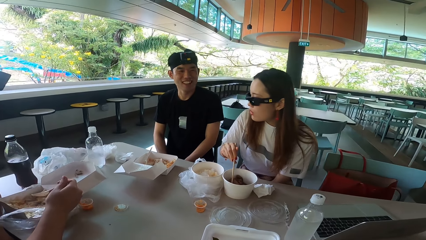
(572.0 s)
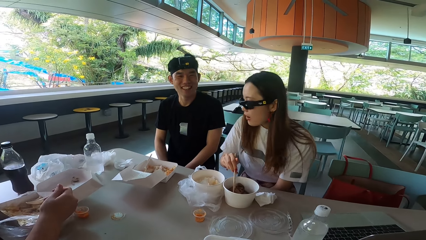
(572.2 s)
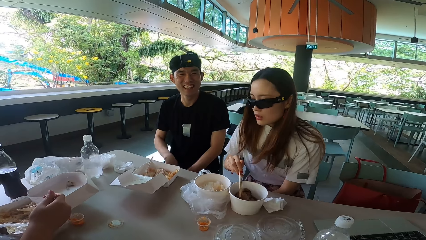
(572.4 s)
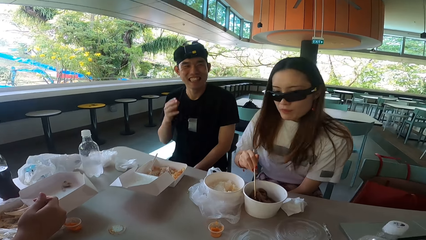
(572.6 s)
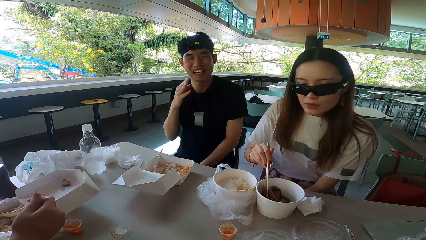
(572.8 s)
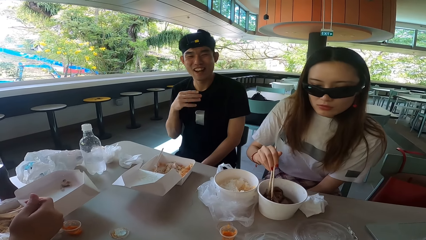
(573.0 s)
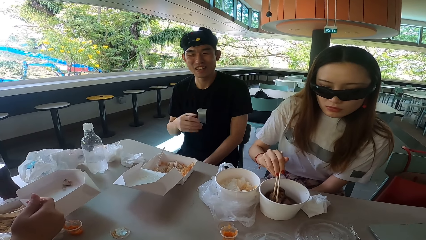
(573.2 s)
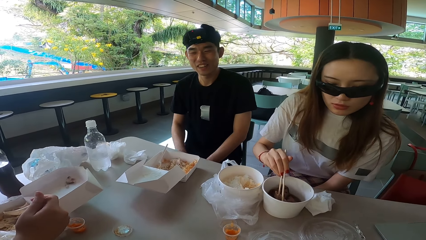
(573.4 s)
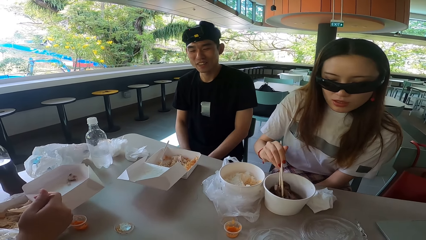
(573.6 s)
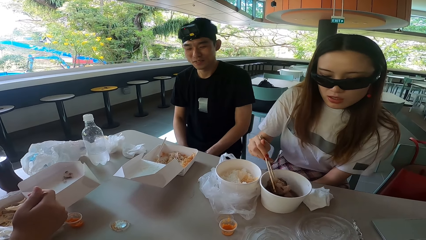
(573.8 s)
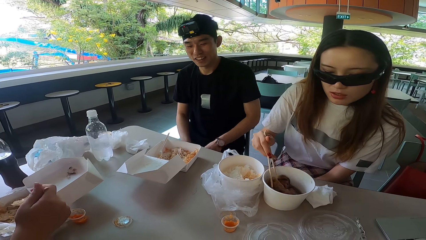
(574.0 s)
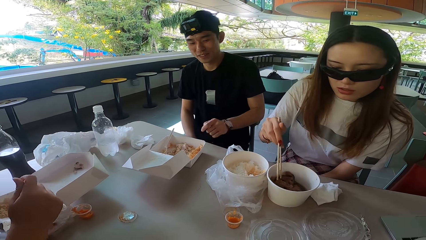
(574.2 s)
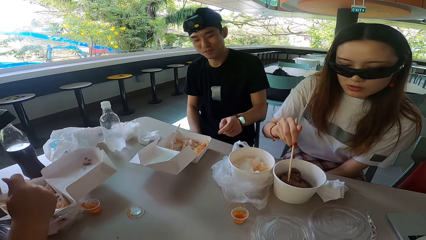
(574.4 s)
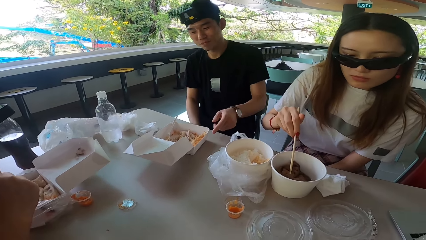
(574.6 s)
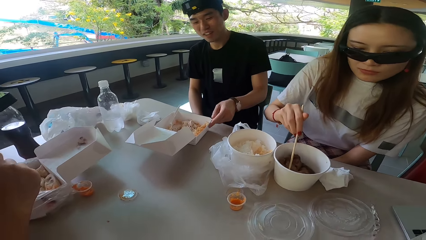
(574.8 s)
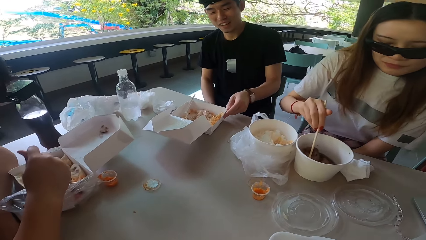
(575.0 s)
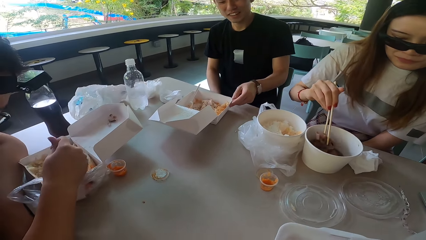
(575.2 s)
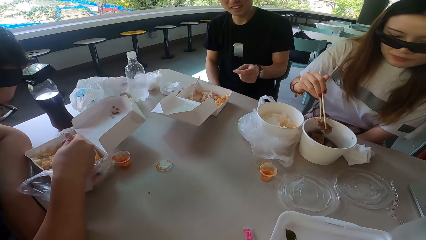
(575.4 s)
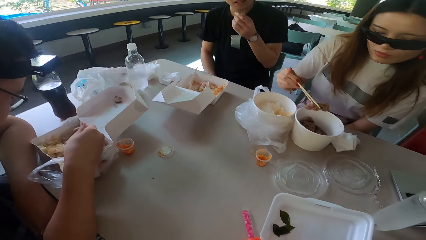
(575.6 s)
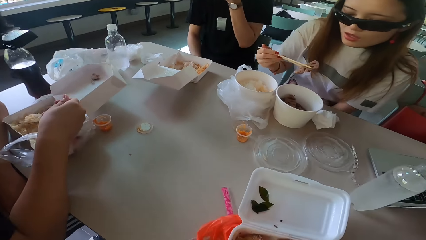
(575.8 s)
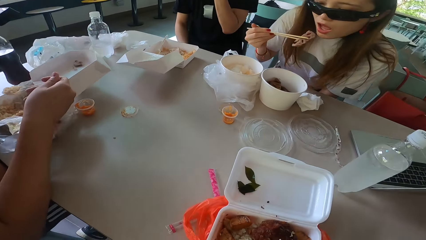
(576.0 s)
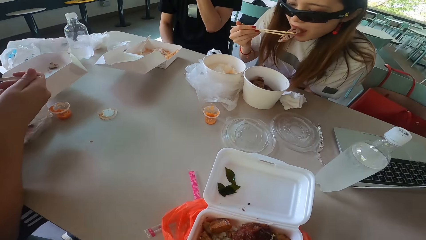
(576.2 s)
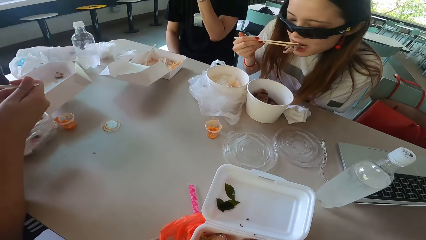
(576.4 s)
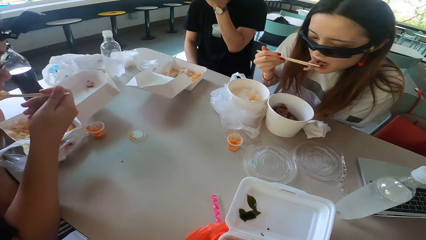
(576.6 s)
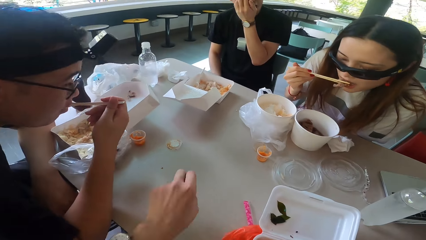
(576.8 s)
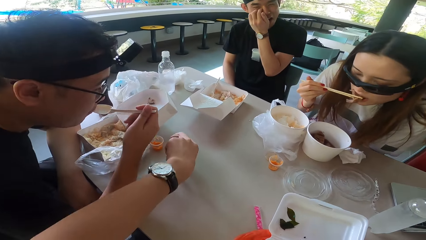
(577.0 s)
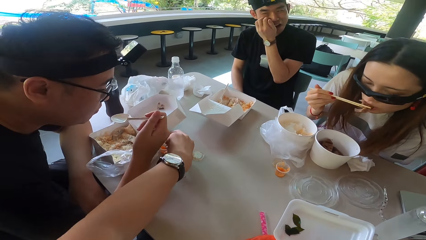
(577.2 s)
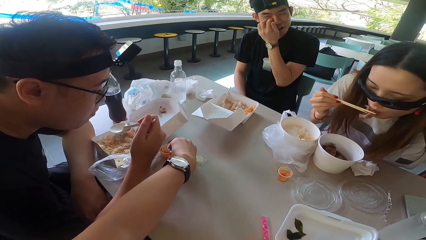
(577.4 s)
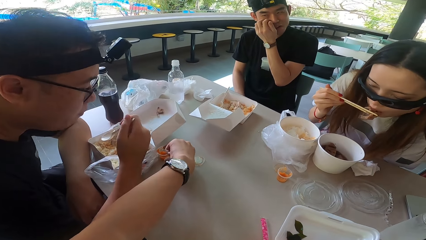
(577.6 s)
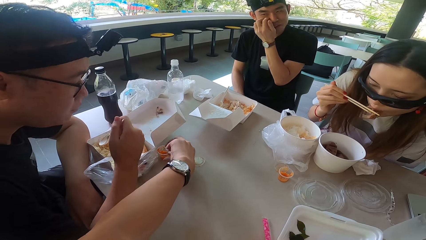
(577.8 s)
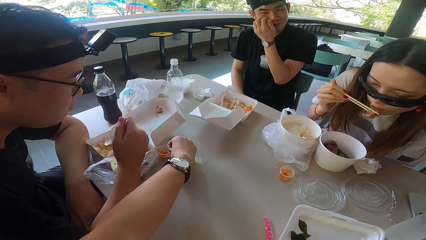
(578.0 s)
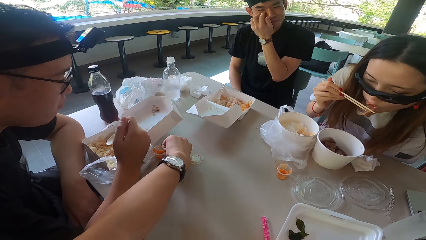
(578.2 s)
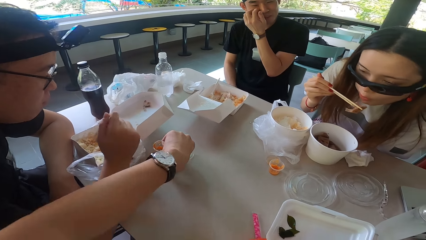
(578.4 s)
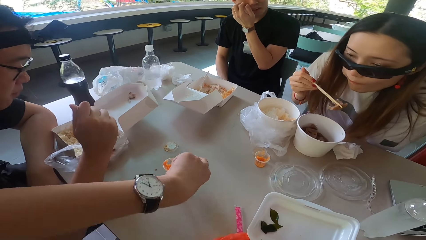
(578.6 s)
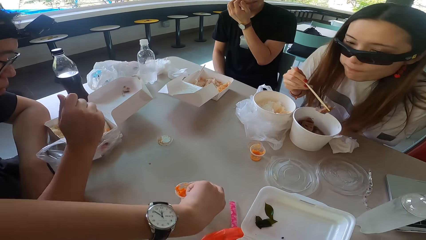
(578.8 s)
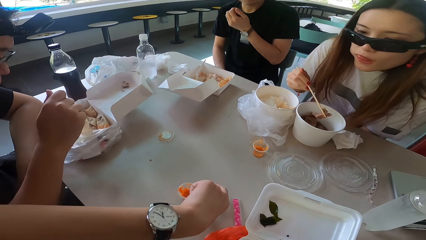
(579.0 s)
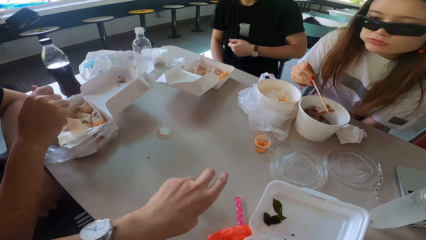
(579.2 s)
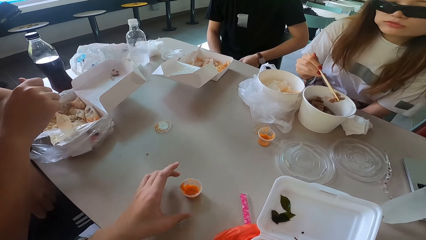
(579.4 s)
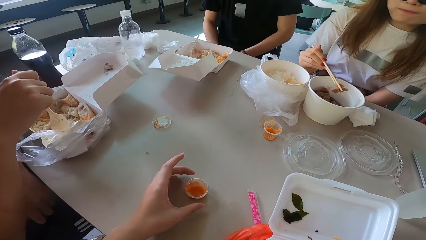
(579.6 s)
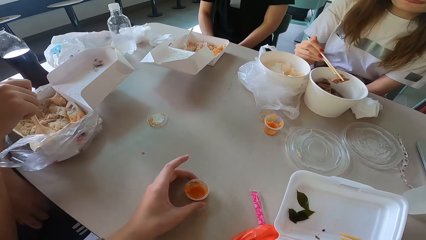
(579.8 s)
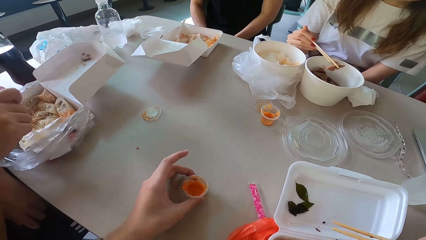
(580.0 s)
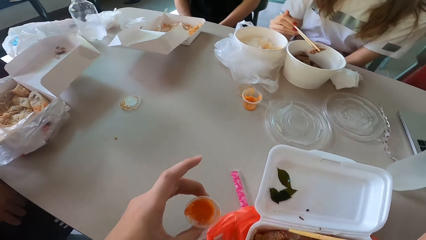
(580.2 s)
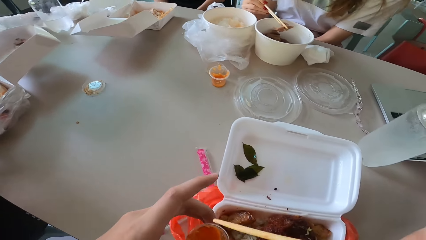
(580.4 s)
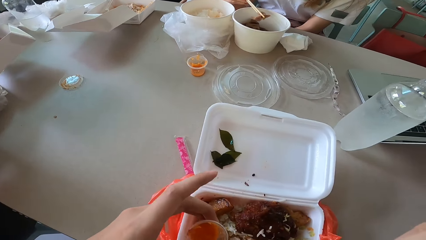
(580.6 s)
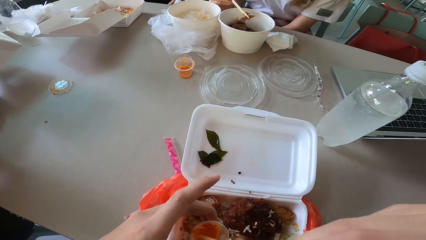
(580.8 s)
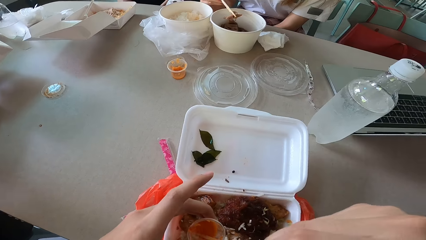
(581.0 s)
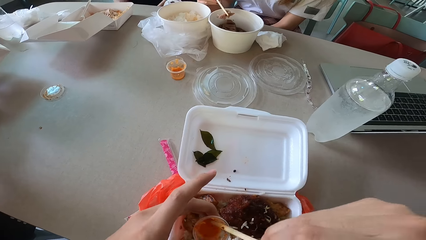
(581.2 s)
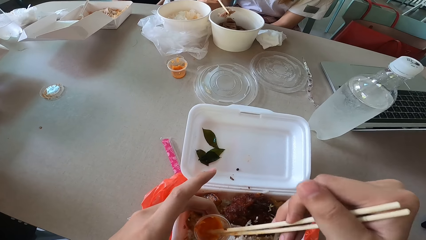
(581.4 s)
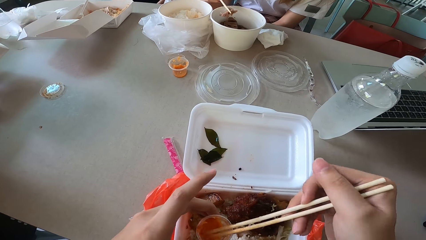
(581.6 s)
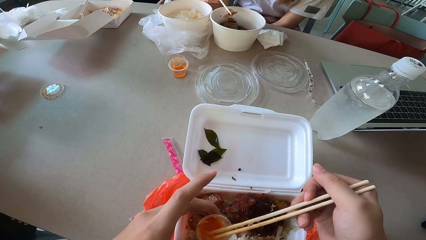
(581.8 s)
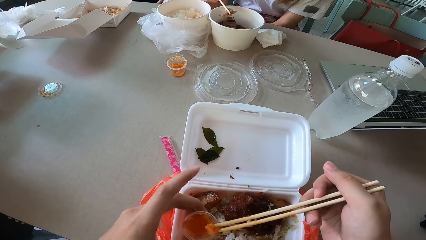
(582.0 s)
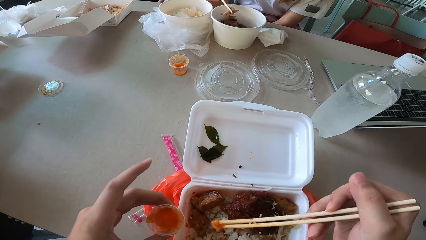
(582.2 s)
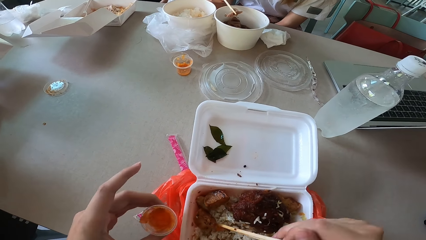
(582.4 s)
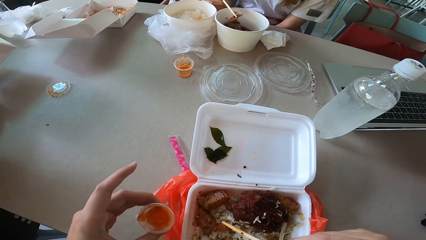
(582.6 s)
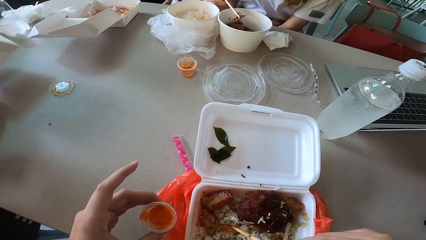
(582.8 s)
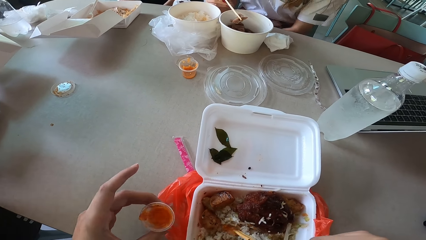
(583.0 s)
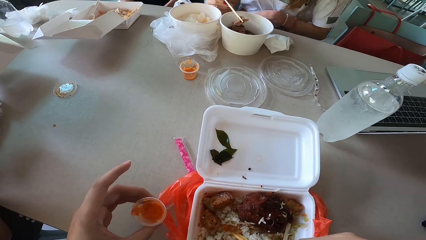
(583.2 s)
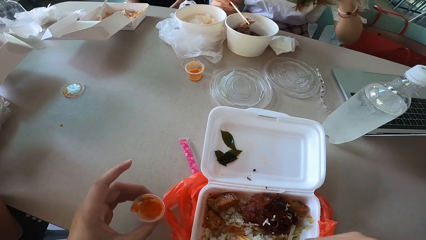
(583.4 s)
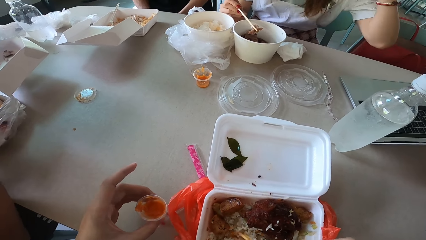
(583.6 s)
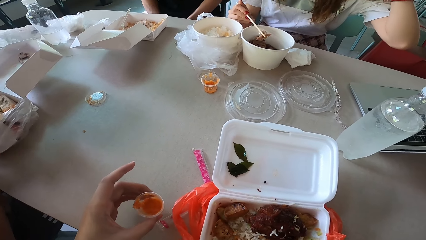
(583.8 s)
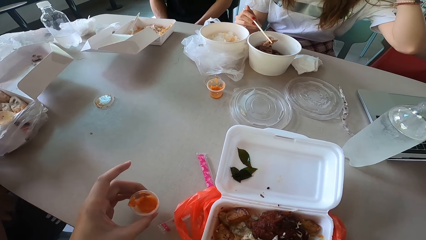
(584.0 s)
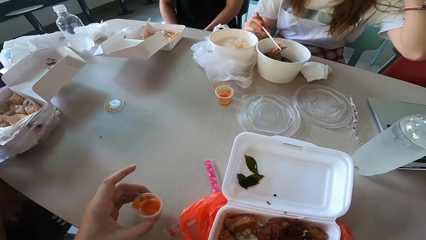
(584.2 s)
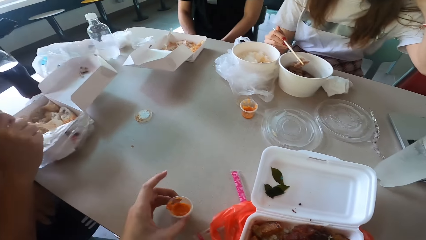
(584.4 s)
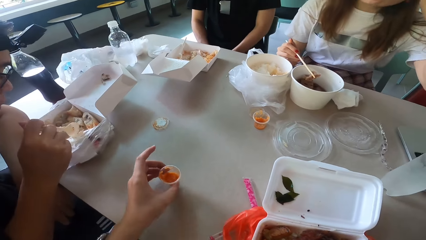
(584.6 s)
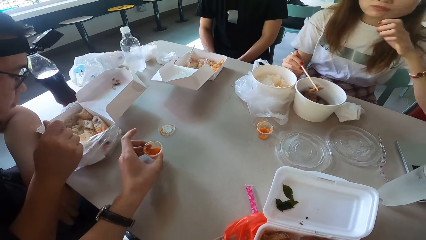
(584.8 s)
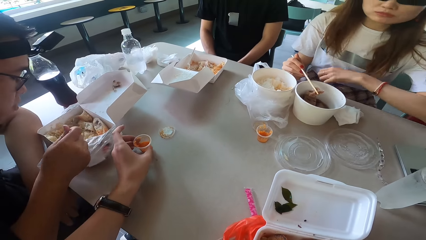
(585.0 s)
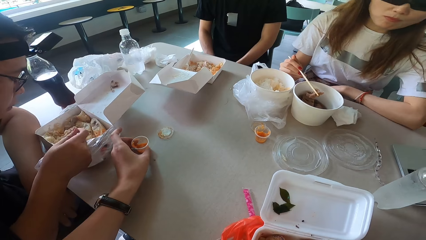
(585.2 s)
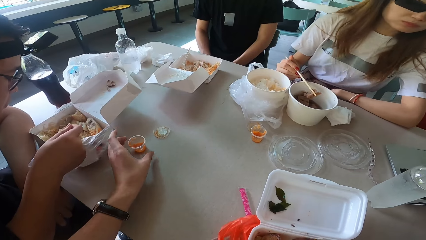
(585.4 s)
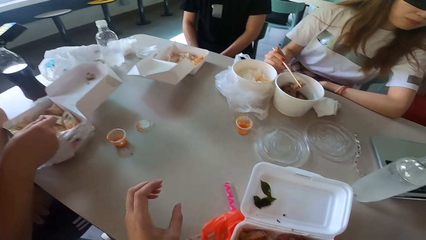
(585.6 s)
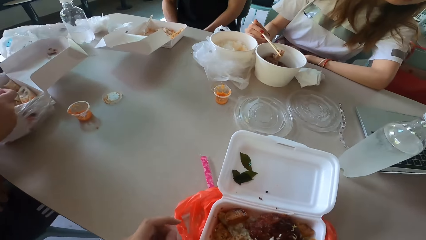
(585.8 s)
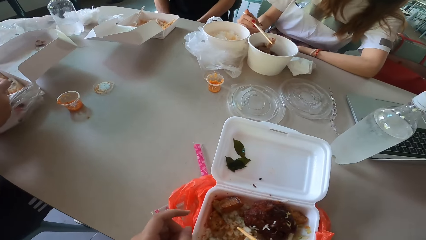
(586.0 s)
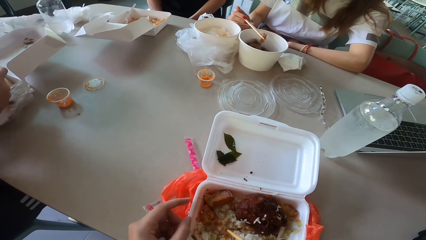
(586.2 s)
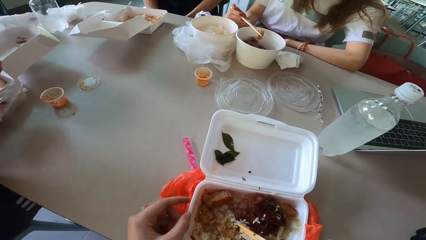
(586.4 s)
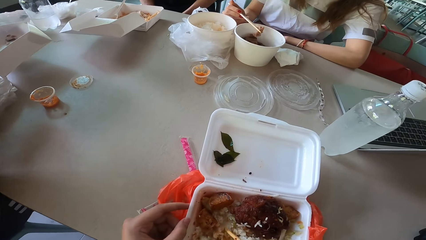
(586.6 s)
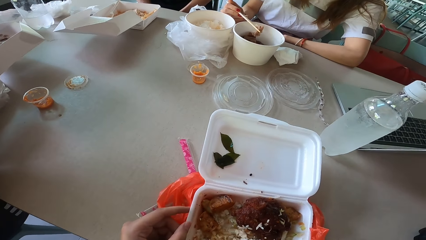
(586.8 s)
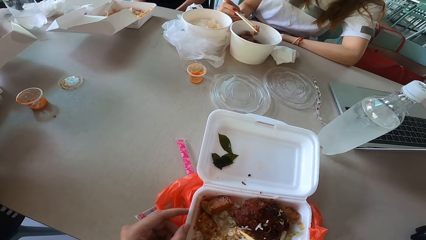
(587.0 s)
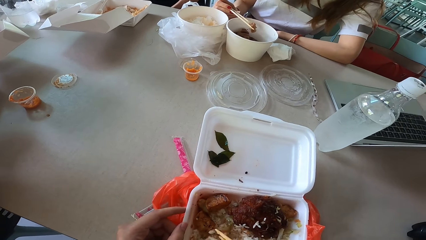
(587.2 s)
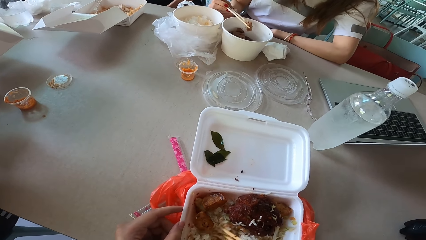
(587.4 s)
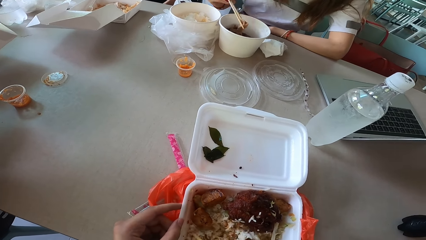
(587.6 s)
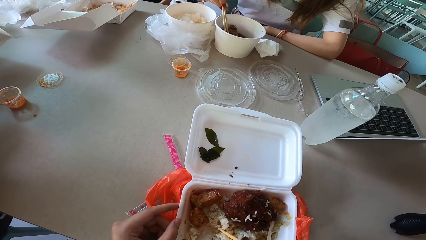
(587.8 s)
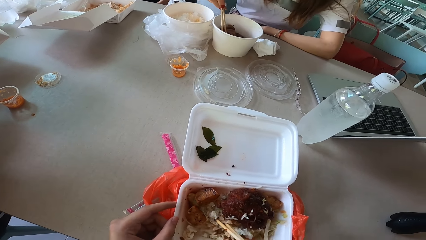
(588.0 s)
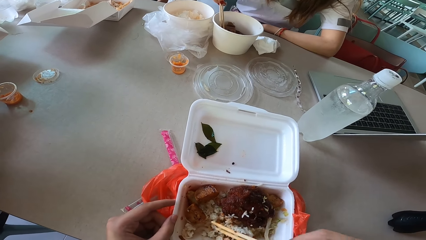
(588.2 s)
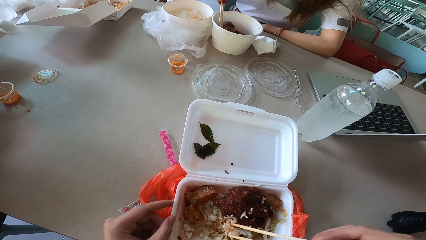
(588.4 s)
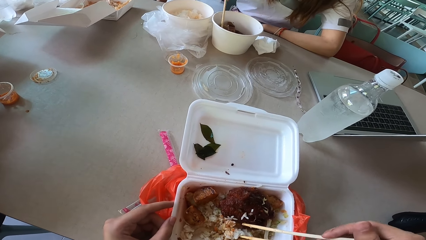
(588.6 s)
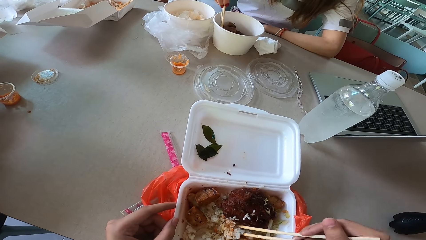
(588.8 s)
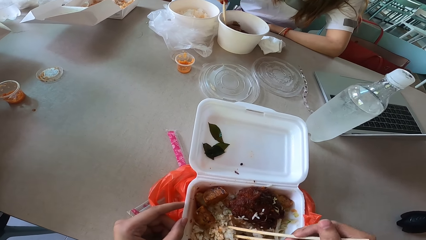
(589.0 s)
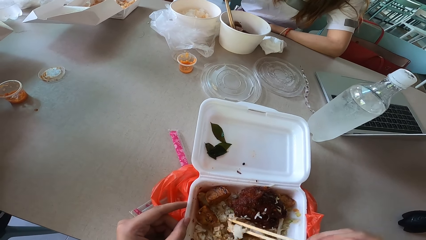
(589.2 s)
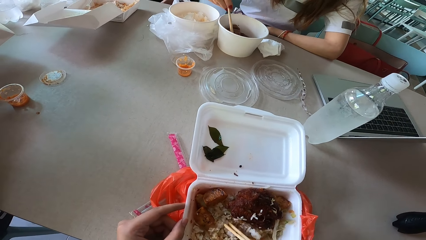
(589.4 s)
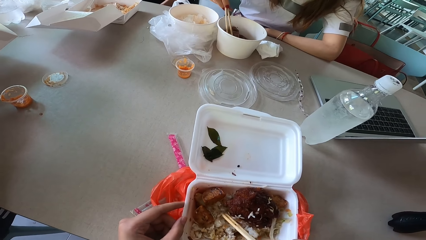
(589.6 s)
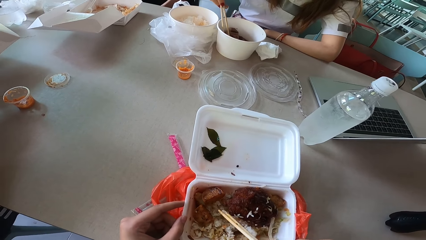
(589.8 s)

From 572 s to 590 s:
A lady looks forward. The lady talks to a man. The man laughs and gestures his hand. The lady picks something with chopsticks. The man lowers his right hand. The lady moves something. The man moves a food box and raises his left hand. Another man eats something. The first man moves his left hand away from the food box. The other man scoops food with a spoon. The lady picks something. The first man scrunches his face. The lady eats something. The other man eats the food. The camera wearer picks the sauce. They raise a hand. The other man shakes his head. The camera wearer puts the sauce on the table. The lady moves something away from the mouth. The camera wearer picks the sauce. The first man lowers his hand. The lady sits upright. The camera wearer stirs the sauce with a chopstick and puts the sauce in the food. The lady raises her hand. The camera wearer puts the sauce on the table. The lady pulls her hand off the hair, lowers her hand, and bends left. The camera wearer holds a tin and stirs the food with a chopstick. The lady holds something with a chopstick, puts the chopstick in the bowl, and mixes something.
